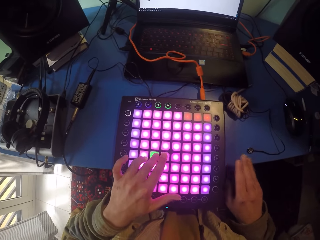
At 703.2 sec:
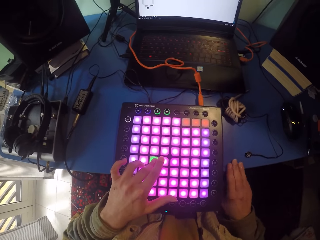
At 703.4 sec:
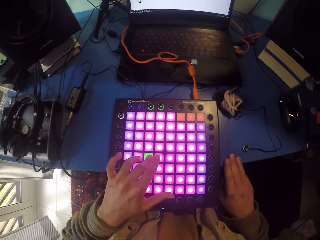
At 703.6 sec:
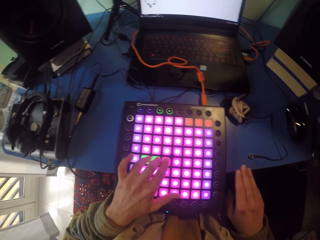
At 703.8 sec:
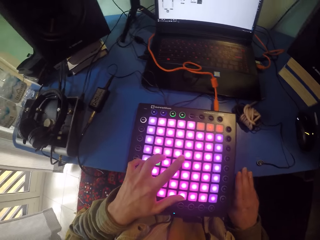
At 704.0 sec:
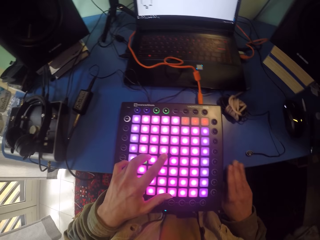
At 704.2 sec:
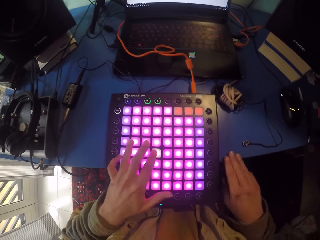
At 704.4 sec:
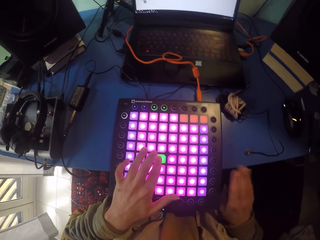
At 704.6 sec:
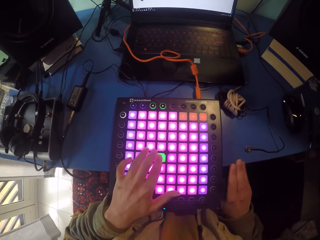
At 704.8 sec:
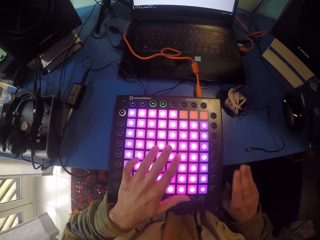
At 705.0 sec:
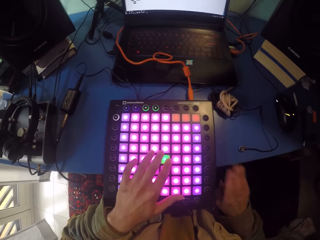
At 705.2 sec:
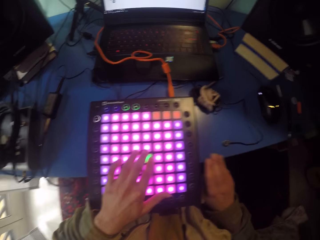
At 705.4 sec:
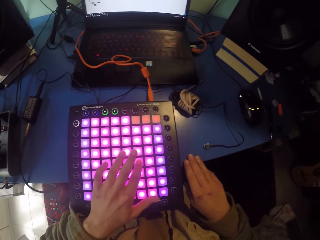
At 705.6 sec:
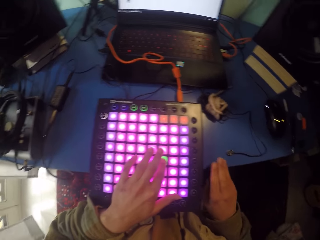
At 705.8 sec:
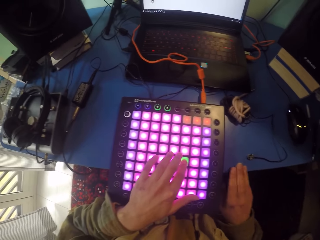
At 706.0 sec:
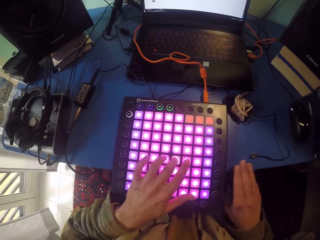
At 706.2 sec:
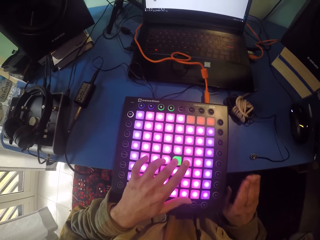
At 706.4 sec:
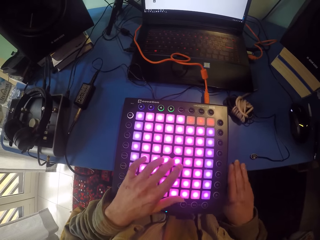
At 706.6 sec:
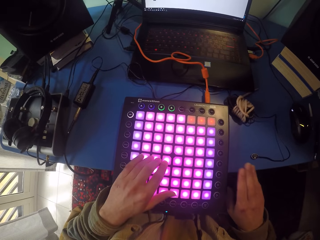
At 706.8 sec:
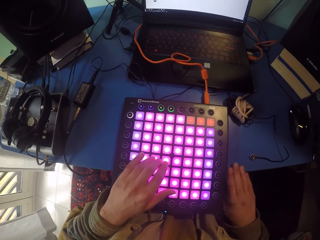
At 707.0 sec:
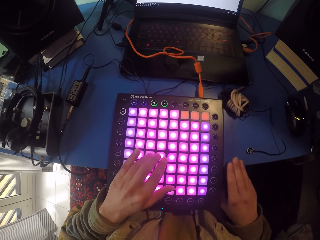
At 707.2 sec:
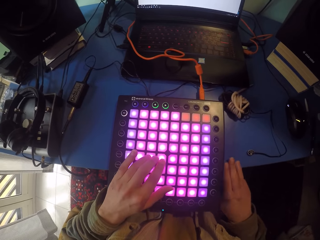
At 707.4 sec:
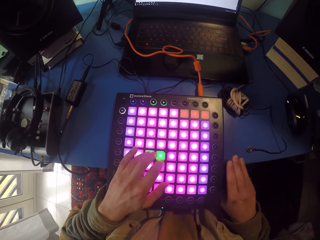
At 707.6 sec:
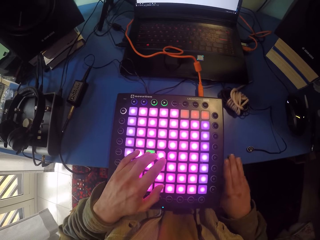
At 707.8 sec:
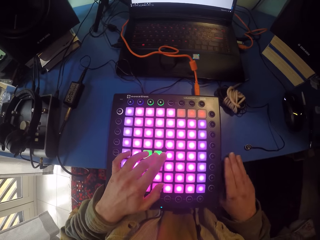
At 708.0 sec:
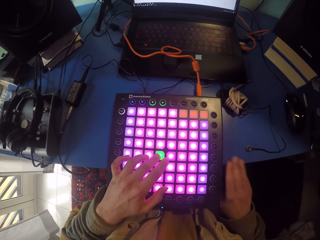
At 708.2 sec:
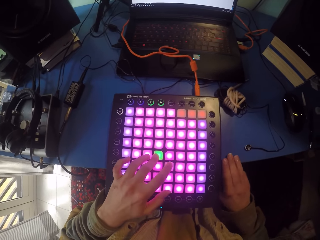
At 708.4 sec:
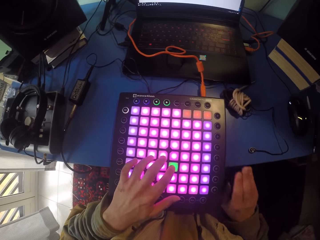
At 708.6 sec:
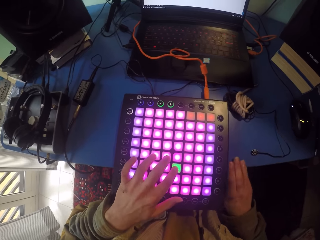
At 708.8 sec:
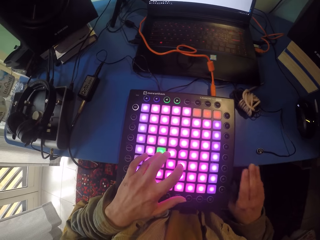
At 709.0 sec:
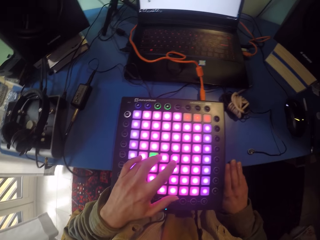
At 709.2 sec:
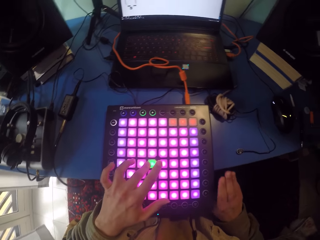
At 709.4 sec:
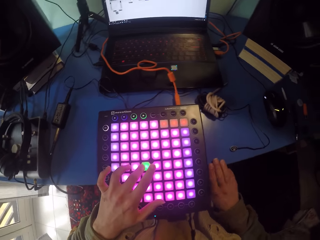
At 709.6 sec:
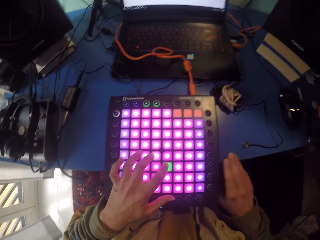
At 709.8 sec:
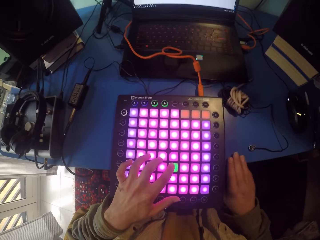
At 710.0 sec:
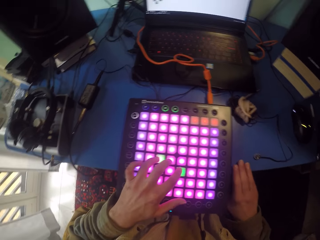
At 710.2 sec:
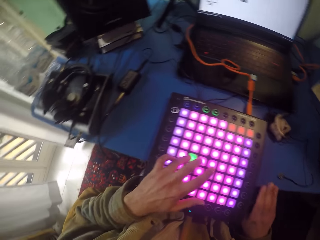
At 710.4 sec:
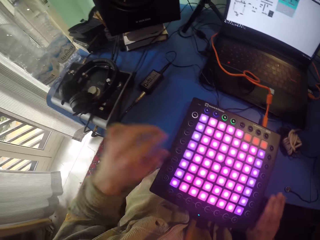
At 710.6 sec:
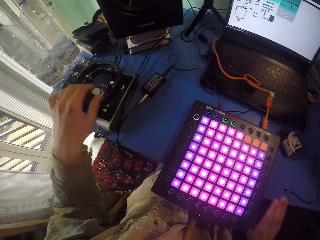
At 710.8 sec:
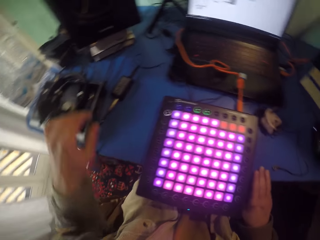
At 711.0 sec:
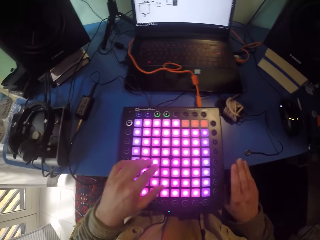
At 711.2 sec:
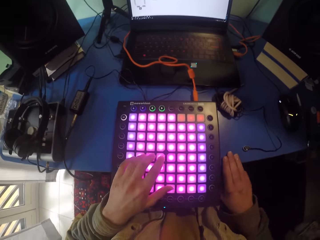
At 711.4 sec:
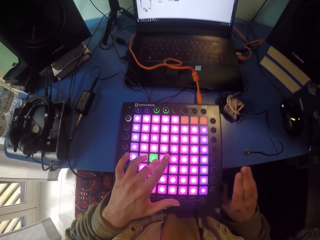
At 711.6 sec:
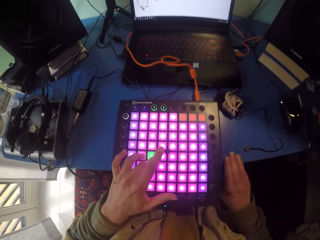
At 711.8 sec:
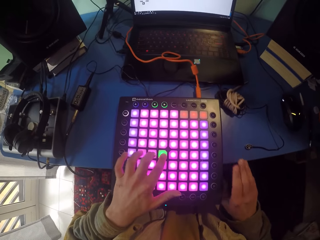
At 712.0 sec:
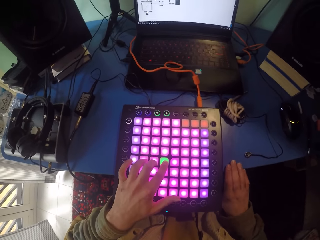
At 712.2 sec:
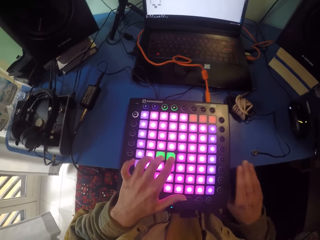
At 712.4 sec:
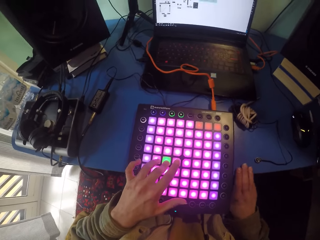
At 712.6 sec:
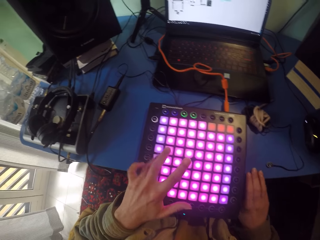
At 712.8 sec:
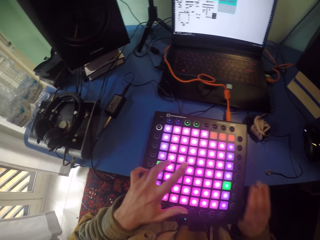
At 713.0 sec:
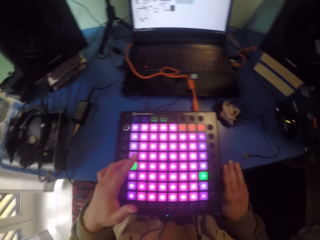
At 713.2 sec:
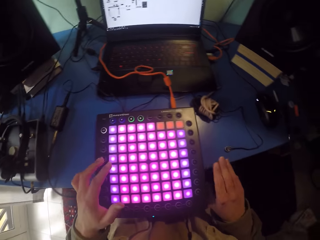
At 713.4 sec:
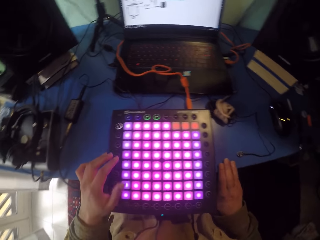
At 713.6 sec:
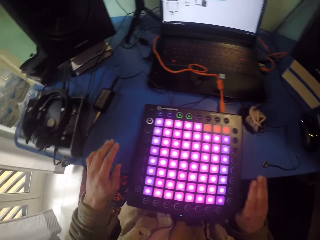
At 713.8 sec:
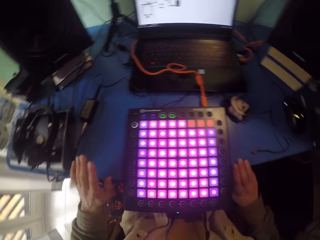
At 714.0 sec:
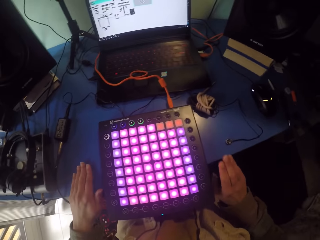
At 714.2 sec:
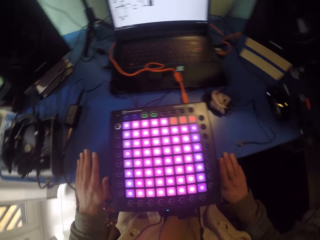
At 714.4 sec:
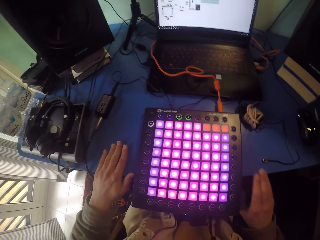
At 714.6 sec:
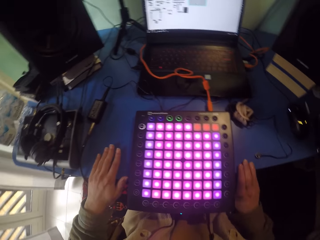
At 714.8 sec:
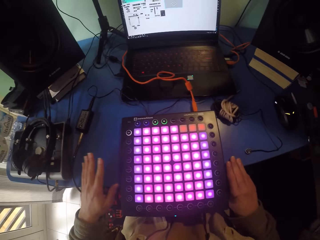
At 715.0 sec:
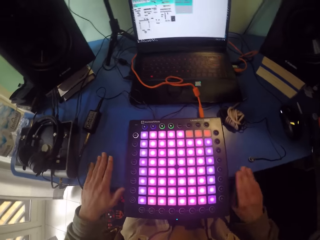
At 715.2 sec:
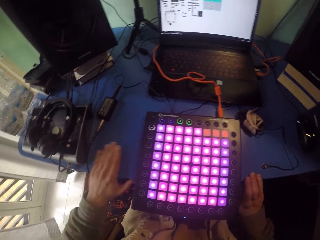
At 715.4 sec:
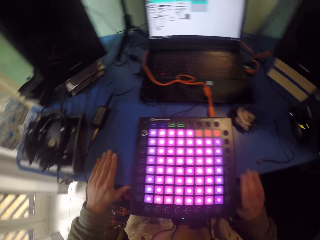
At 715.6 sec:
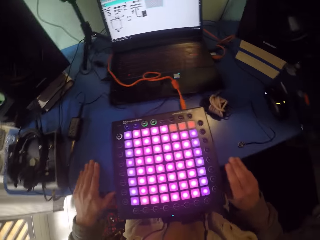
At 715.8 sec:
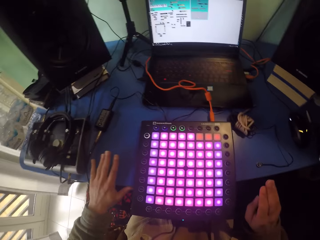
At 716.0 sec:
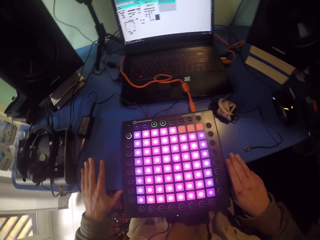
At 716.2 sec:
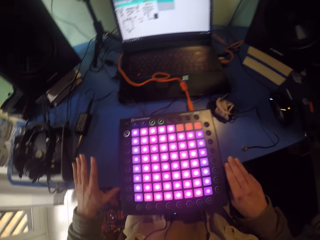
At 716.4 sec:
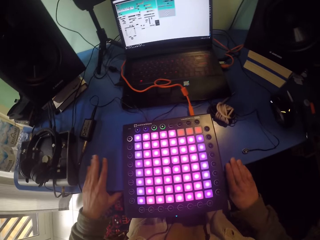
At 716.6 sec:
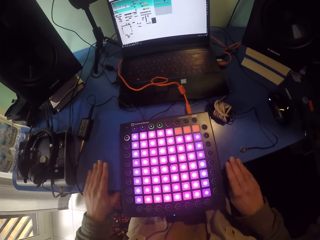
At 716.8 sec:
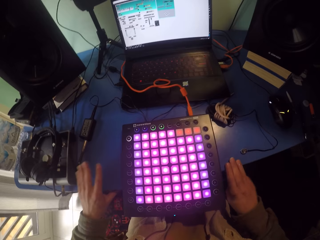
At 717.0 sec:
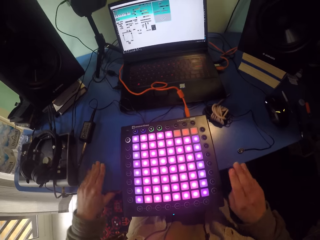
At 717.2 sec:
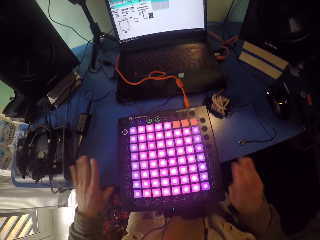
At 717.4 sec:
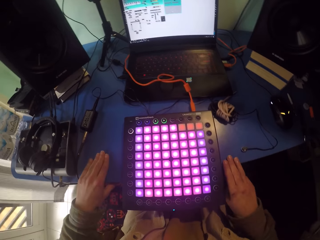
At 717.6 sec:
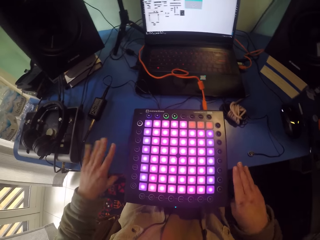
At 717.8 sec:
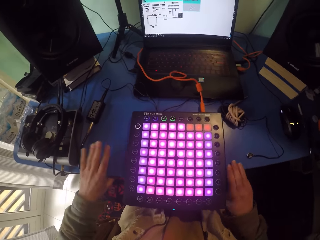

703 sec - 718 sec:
The camera wearer adjusts the keys. They press the piano while tapping the table. They hit the table with both hands.

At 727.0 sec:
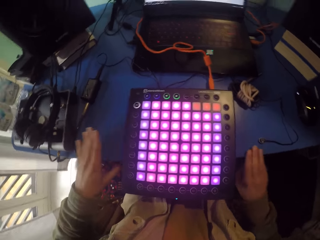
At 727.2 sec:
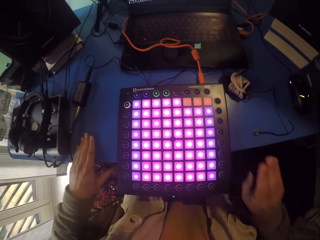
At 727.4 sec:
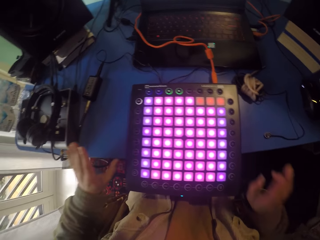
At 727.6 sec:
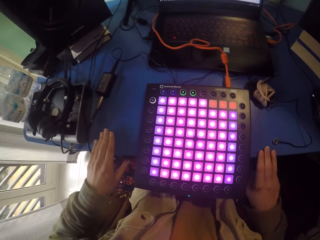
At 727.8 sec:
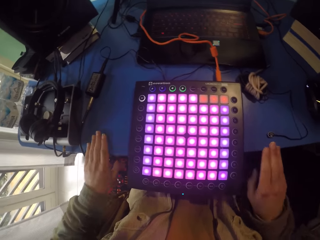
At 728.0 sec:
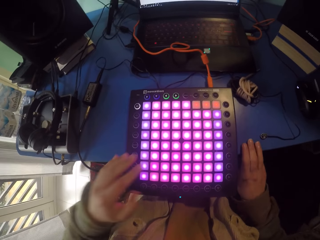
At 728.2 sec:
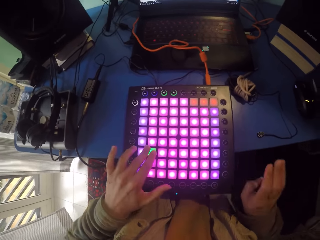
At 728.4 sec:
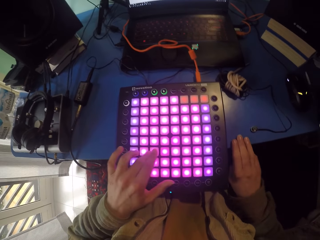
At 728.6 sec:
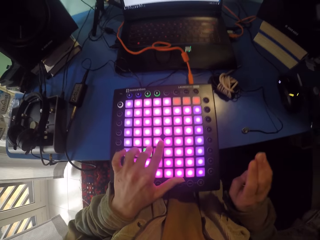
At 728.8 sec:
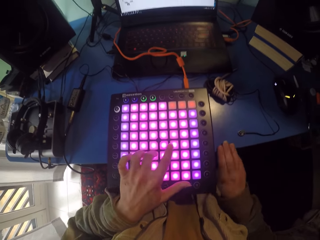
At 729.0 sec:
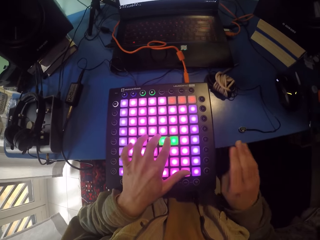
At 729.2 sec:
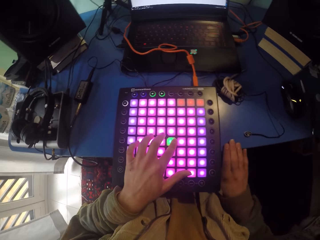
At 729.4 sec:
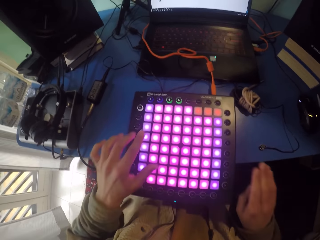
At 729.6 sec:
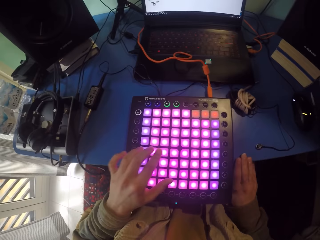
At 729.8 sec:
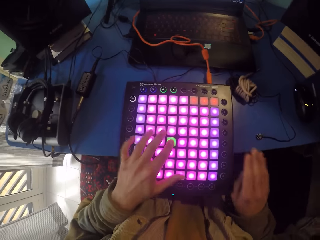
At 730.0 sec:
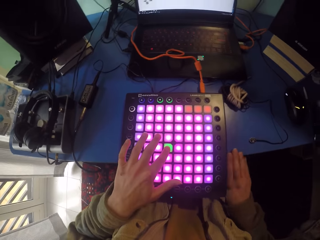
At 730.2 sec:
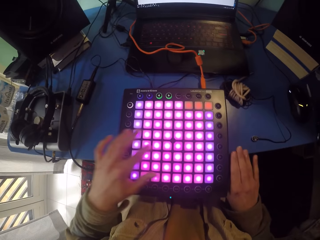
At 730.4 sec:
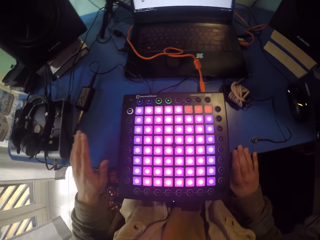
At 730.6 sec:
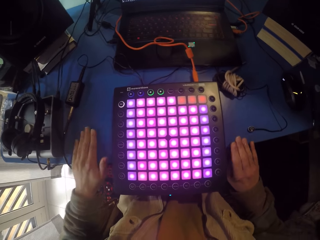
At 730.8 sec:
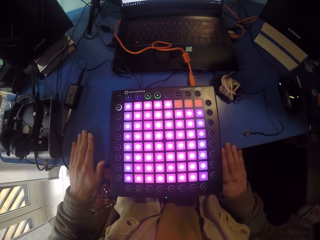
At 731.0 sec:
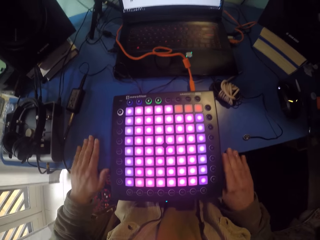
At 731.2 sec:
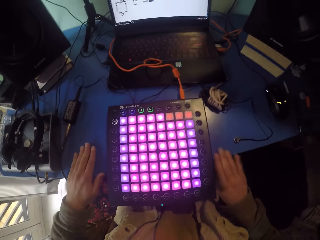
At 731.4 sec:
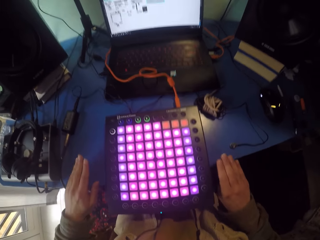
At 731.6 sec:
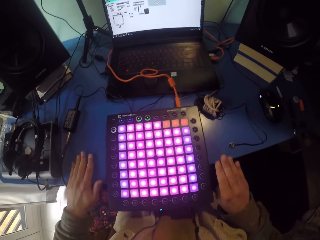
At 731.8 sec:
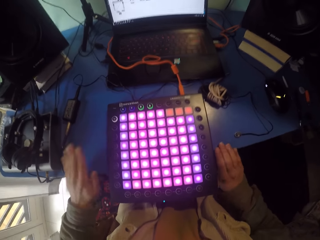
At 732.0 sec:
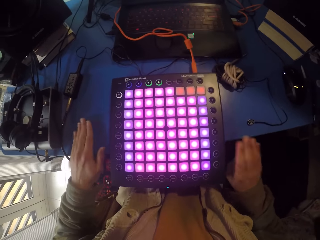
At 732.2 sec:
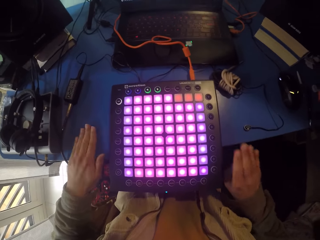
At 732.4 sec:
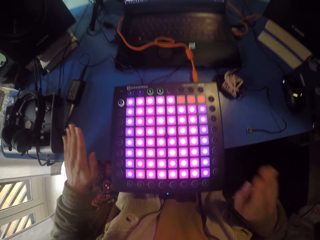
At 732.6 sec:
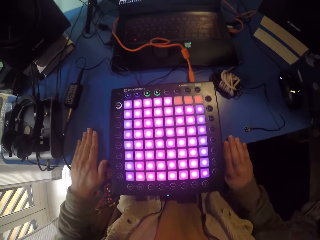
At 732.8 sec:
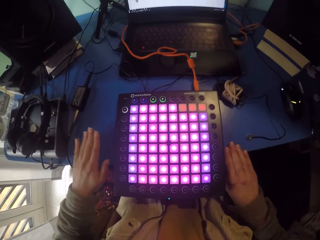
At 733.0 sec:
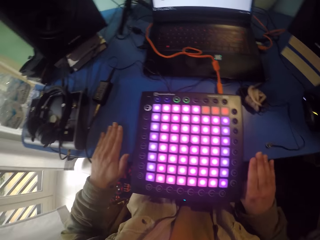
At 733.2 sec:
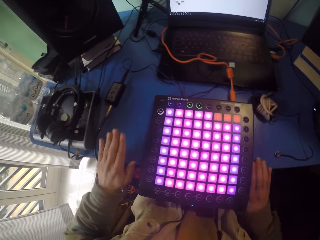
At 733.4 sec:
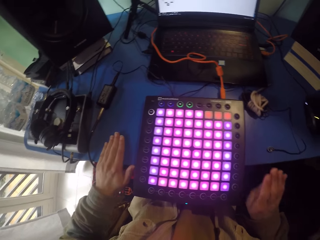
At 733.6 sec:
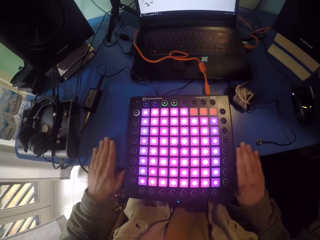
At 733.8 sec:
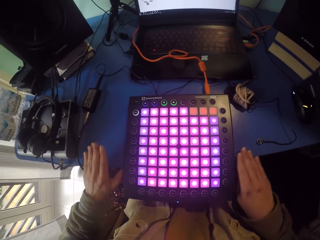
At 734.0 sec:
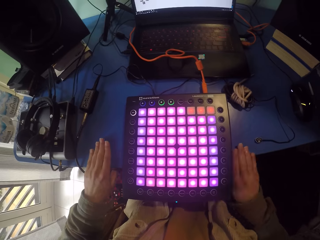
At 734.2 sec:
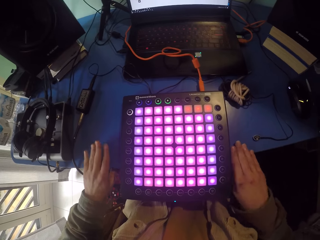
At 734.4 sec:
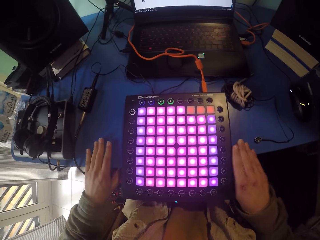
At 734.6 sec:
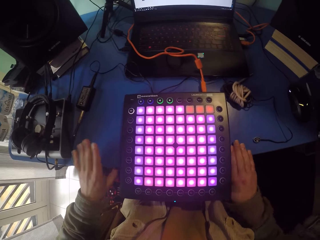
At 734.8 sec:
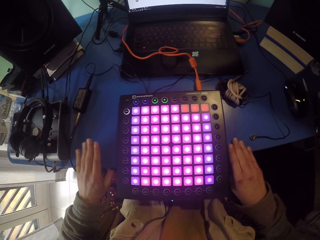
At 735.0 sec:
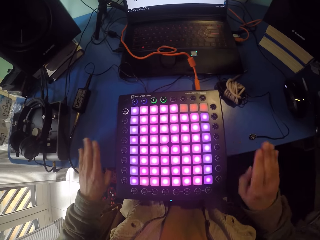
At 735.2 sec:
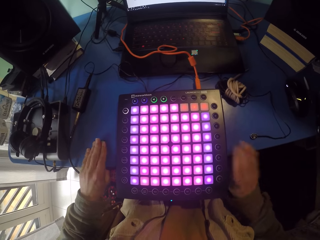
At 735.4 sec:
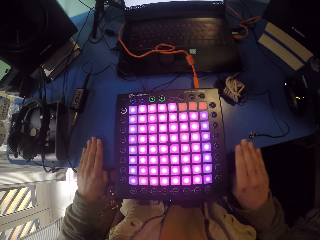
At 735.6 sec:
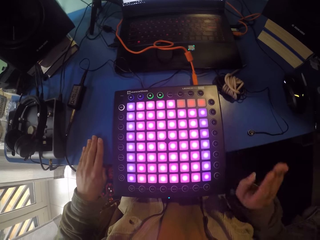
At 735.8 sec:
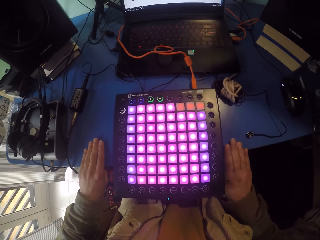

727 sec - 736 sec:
The camera wearer presses the piano while tapping the table. They hit the table with both hands. They press the piano while tapping the table again.
